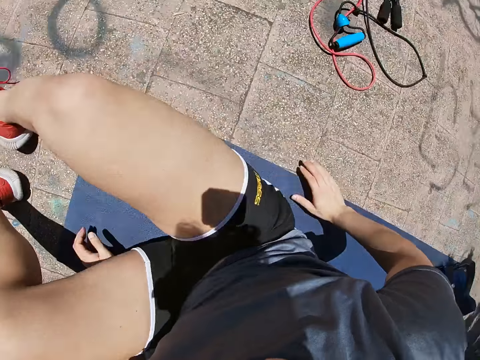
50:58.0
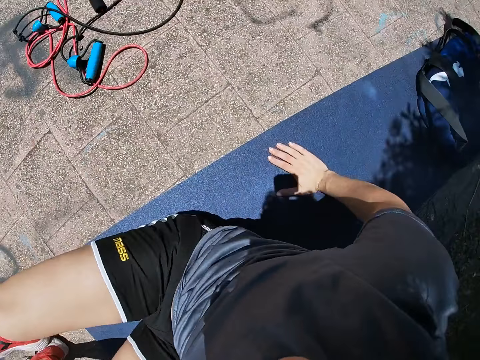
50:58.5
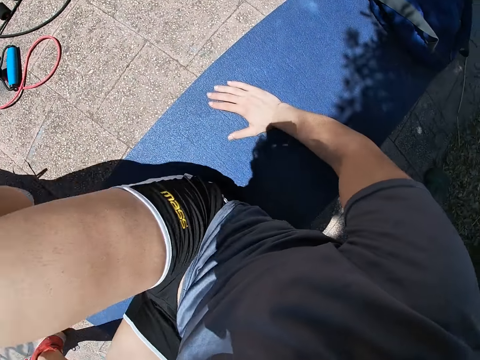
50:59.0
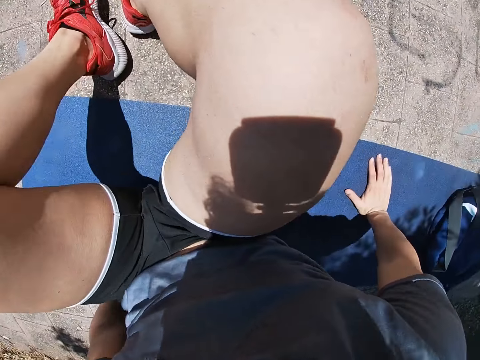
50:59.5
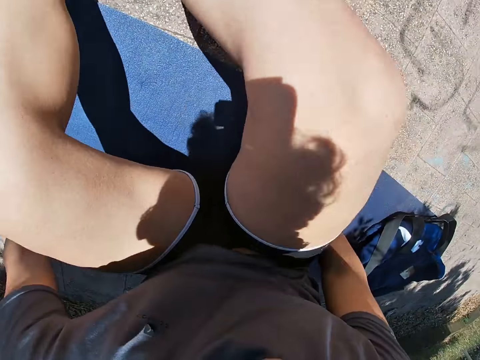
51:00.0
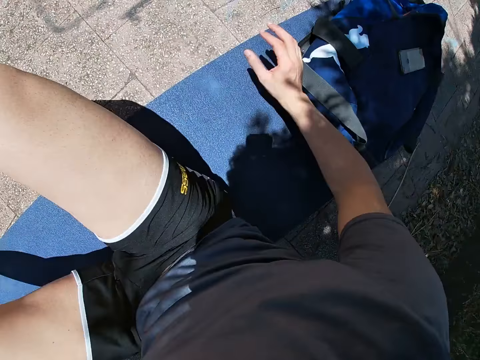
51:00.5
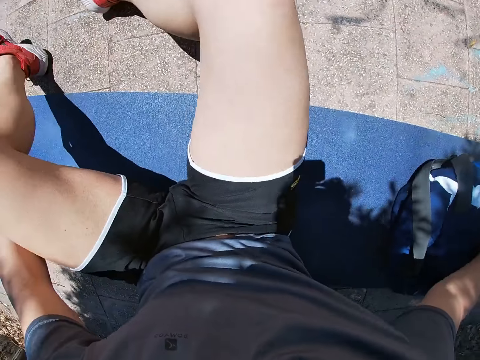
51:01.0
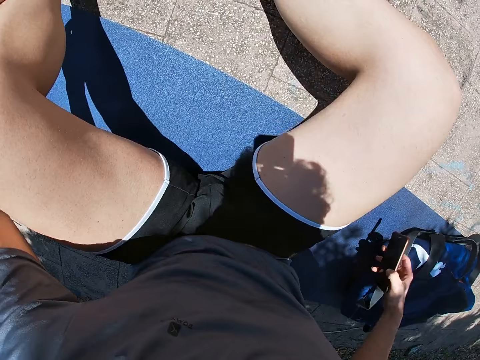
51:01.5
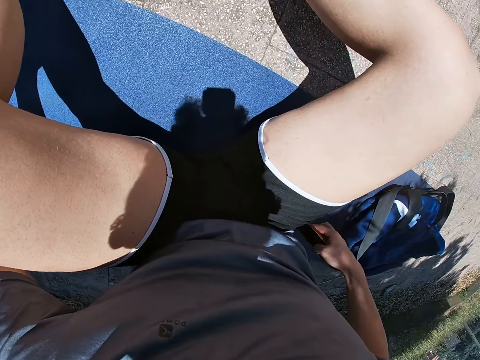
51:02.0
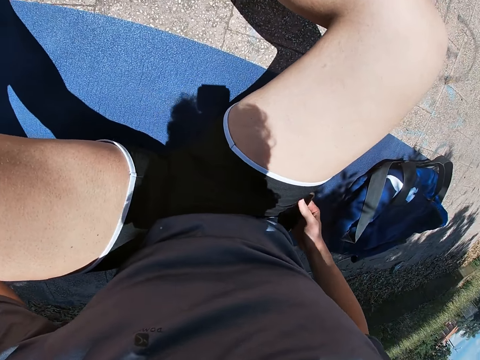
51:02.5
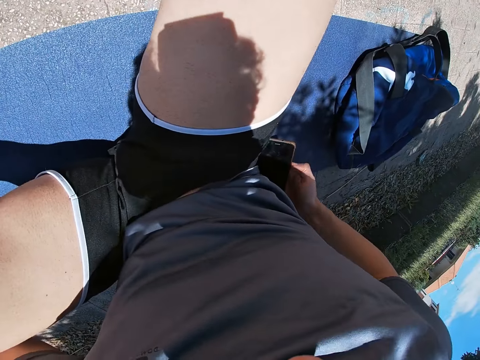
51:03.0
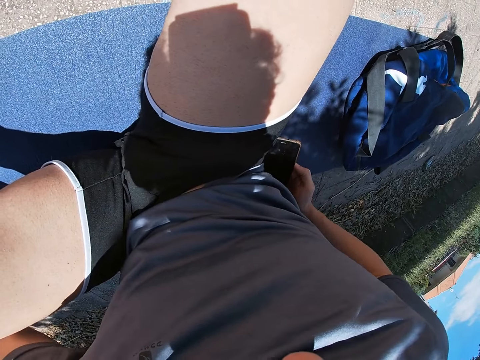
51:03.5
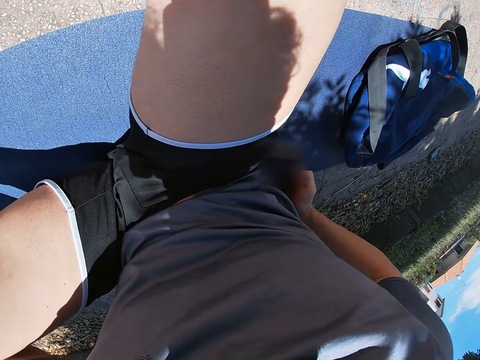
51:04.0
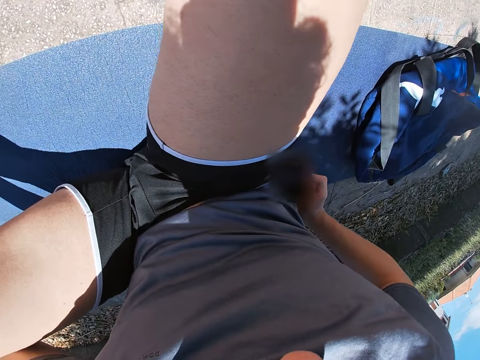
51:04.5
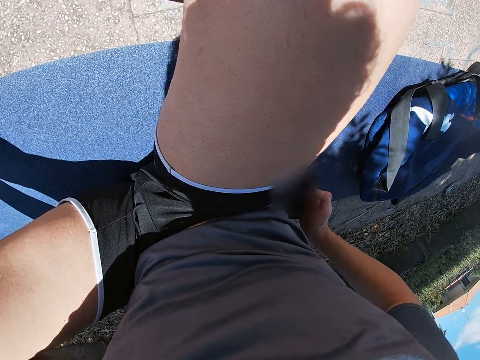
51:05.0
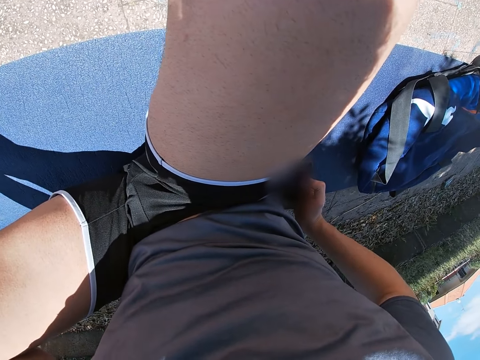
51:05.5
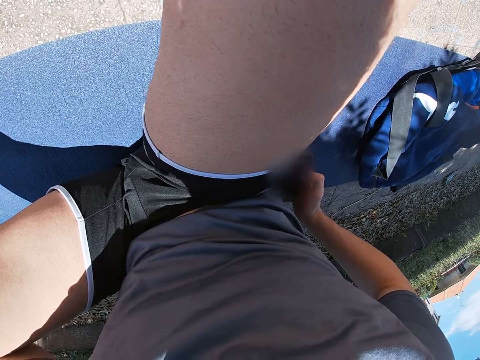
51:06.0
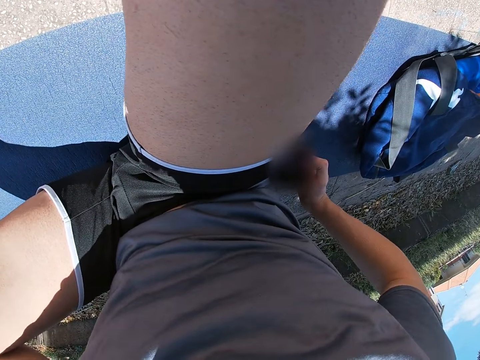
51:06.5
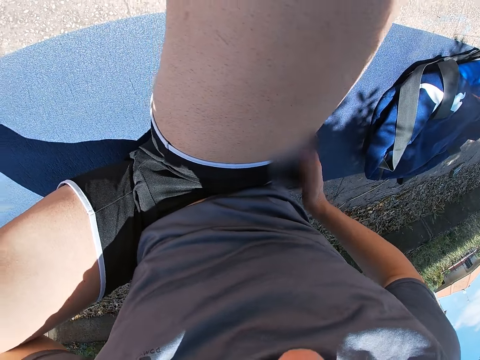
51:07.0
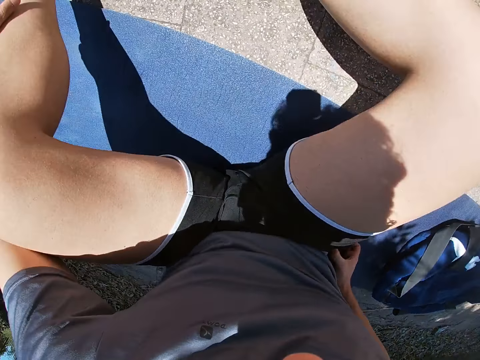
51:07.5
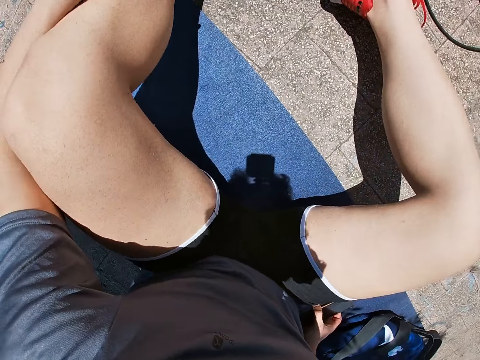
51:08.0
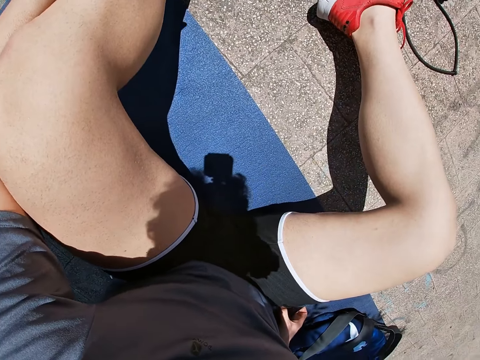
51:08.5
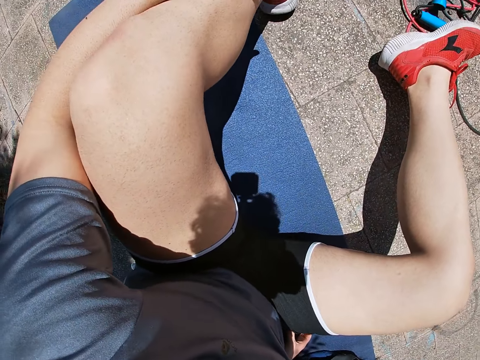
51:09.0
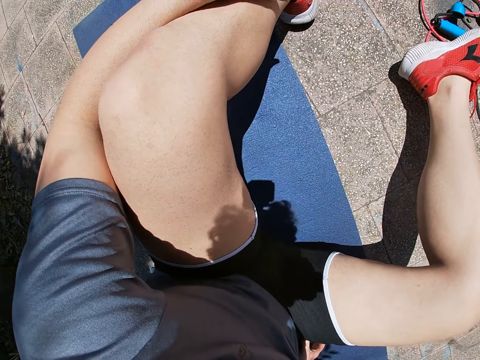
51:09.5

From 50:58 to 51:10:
The camera wearer sits down. He picks up a phone from a bag on the floor with his right hand. He presses the phone with his right hand on the floor.

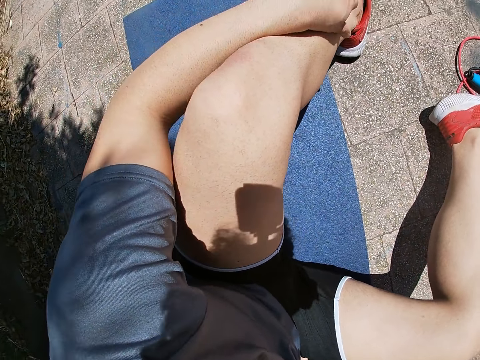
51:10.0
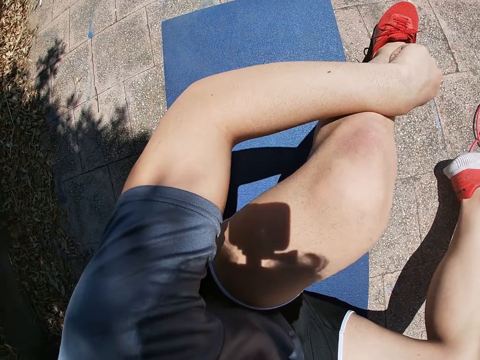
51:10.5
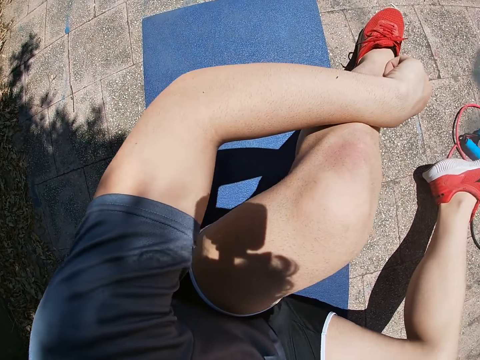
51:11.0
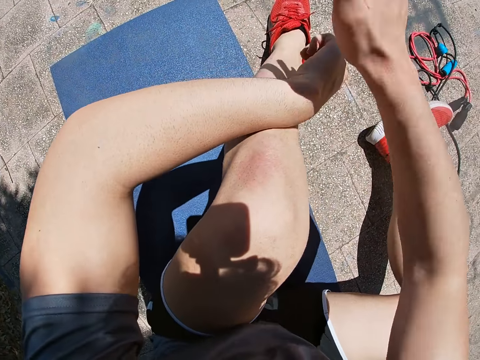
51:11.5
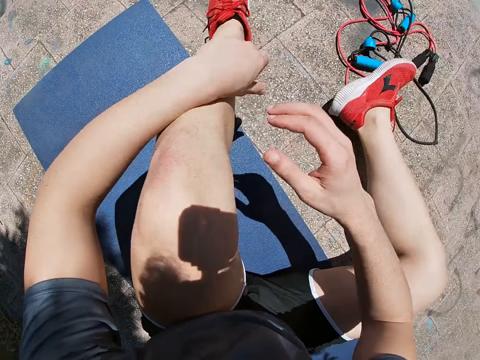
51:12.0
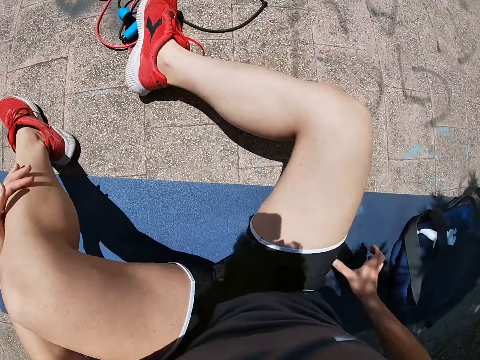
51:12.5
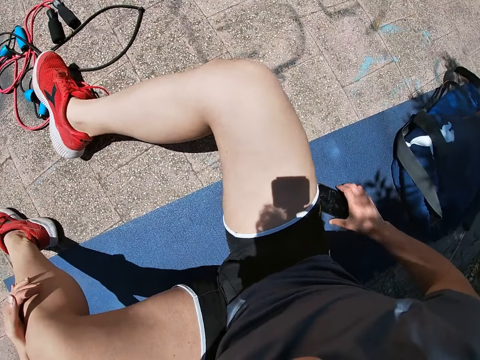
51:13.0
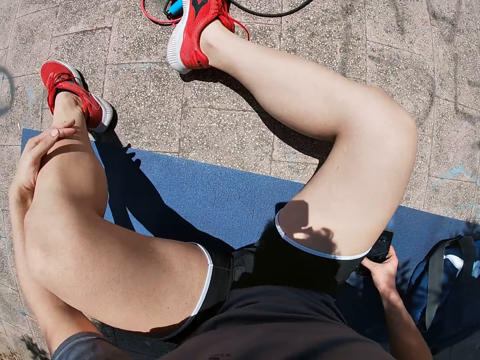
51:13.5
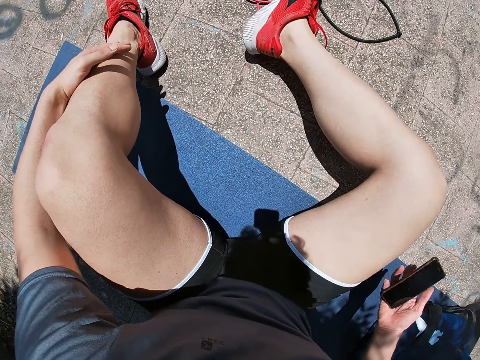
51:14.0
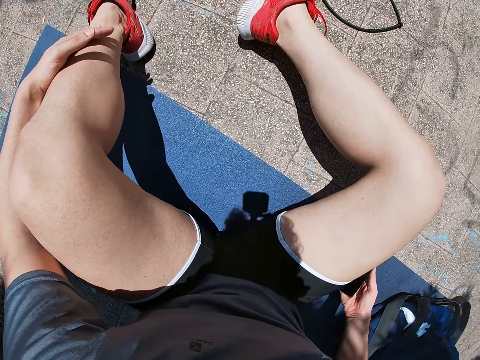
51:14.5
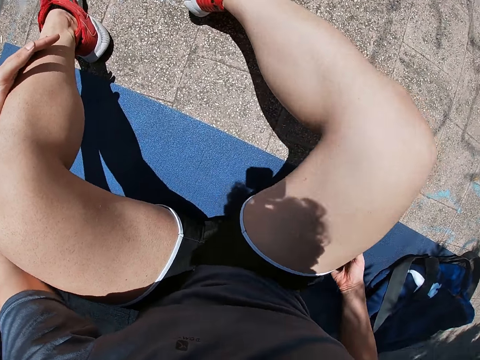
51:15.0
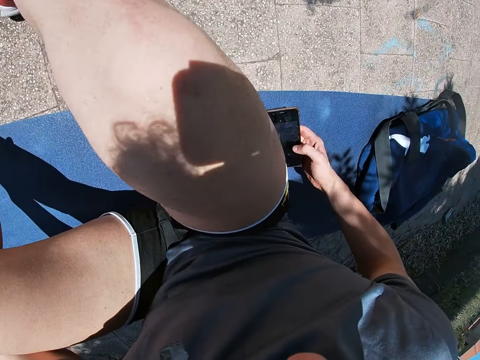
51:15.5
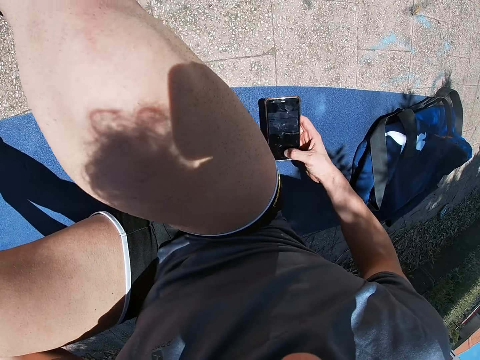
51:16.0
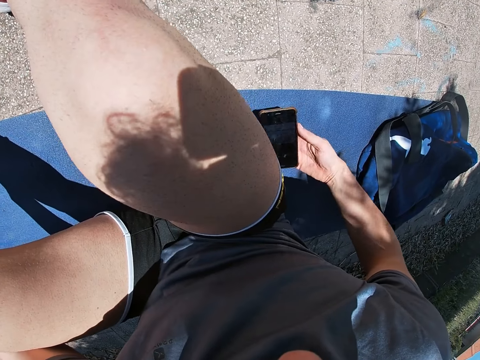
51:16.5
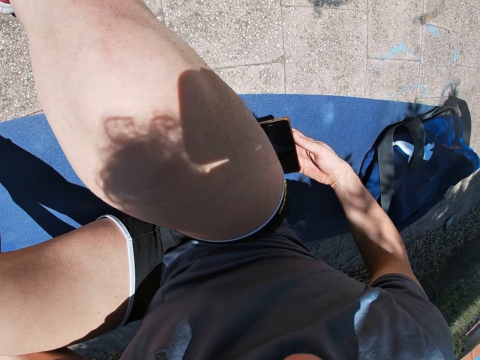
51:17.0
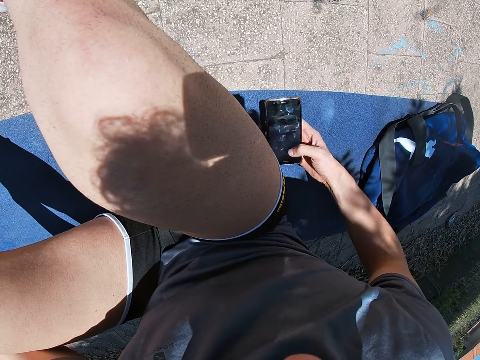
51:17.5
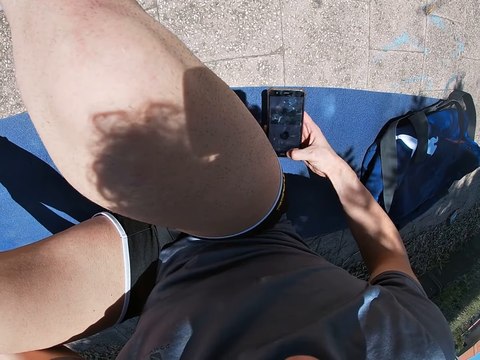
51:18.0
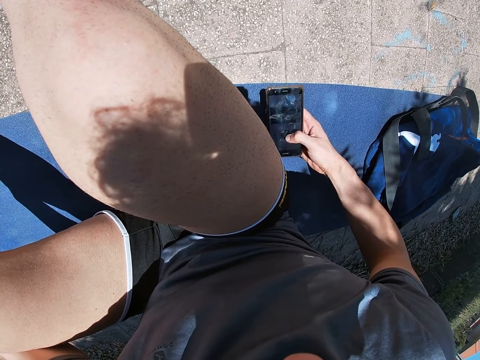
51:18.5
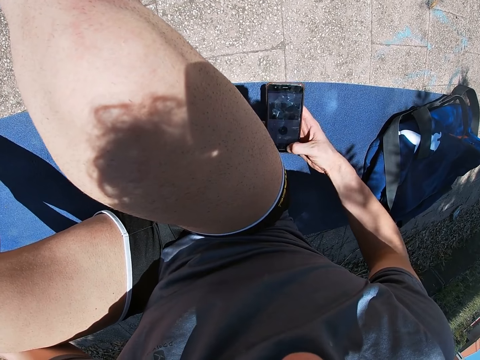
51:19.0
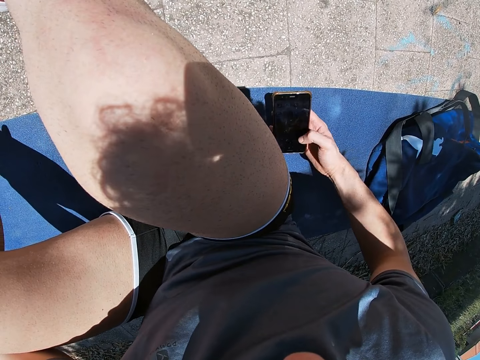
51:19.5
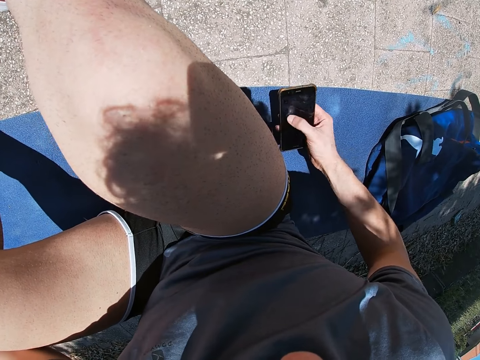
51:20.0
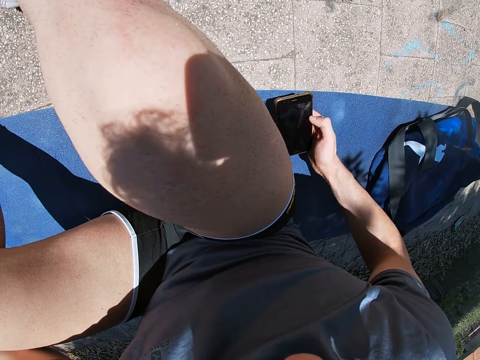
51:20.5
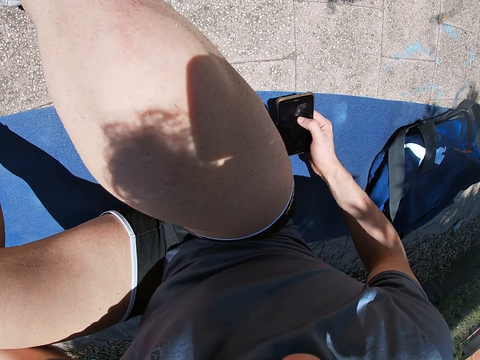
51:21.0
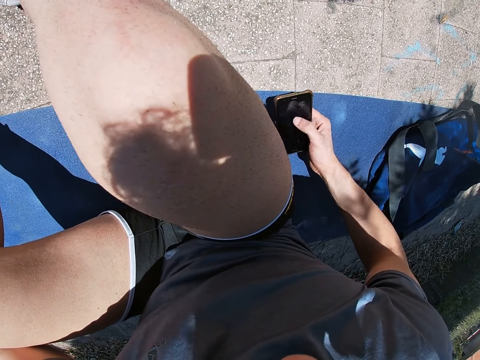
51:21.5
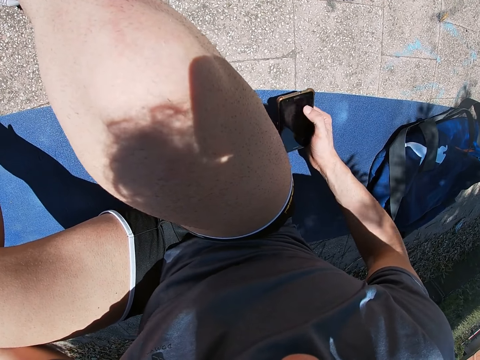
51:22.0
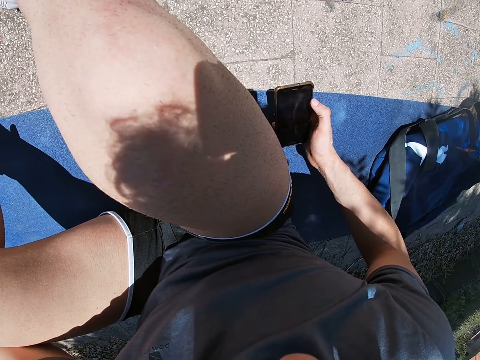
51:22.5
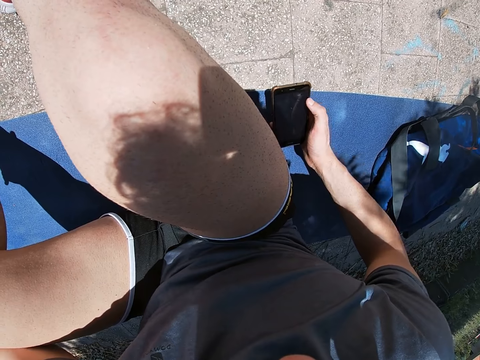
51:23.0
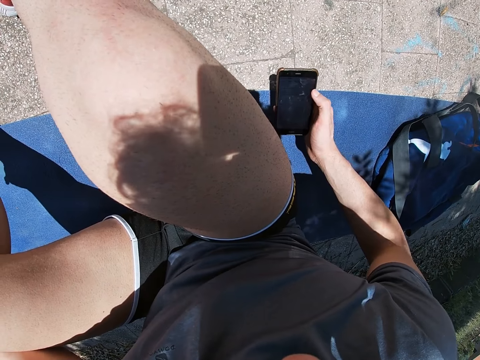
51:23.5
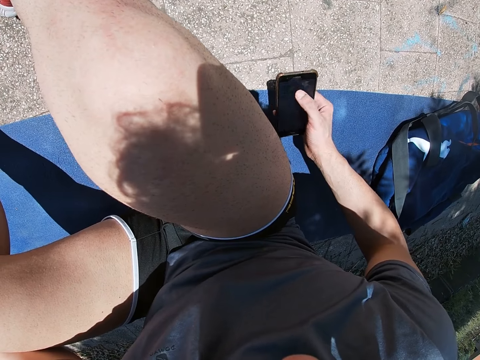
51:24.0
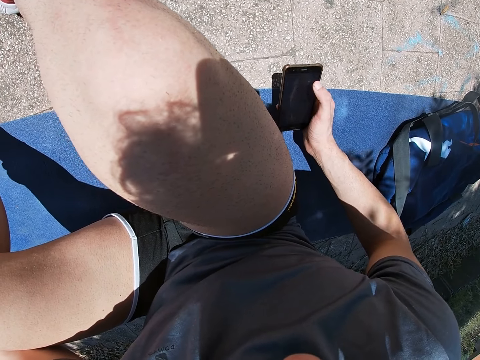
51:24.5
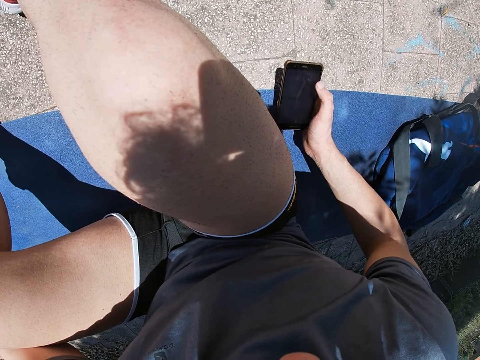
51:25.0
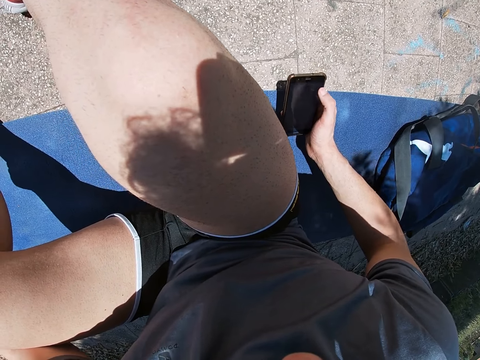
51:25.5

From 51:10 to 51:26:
The camera wearer drops the phone on the floor with his right hand. He touches his left hand with his right hand. He picks up the phone from the floor with his right hand. He presses the phone with his right hand on the floor. He presses the phone with the right hand.
